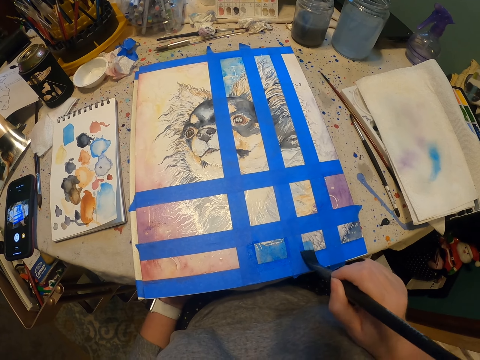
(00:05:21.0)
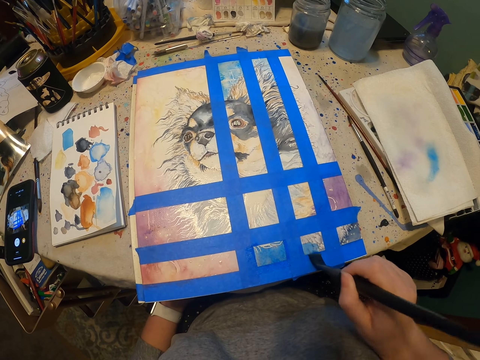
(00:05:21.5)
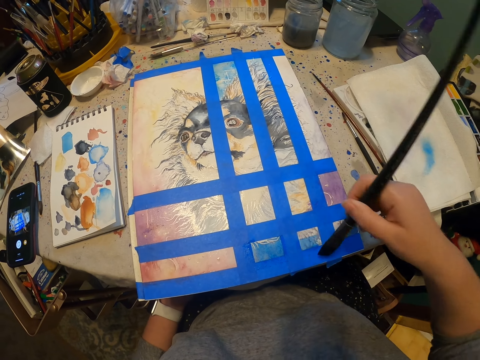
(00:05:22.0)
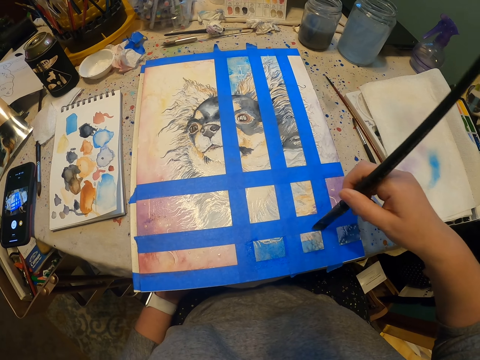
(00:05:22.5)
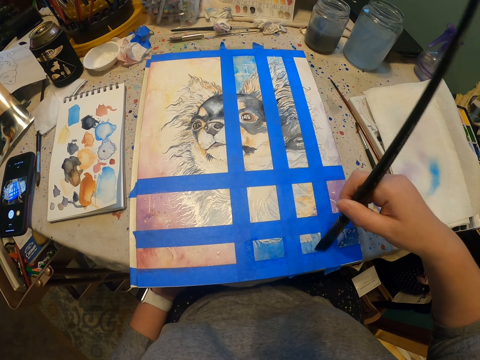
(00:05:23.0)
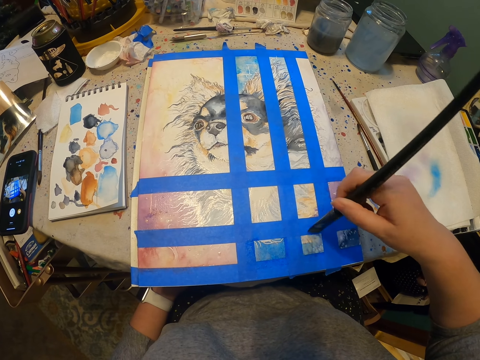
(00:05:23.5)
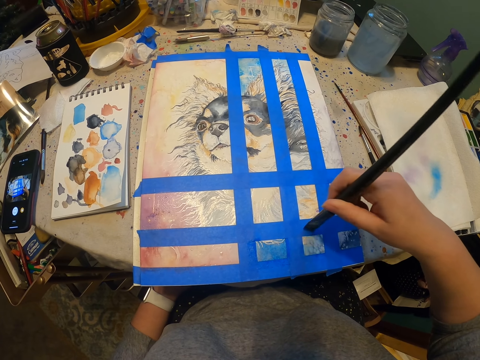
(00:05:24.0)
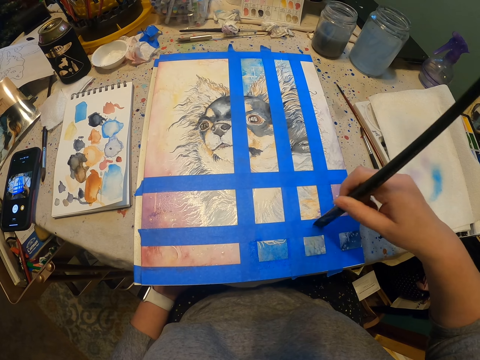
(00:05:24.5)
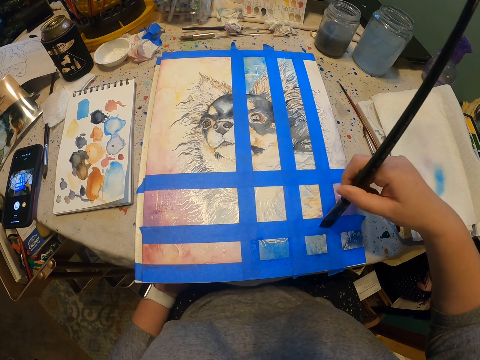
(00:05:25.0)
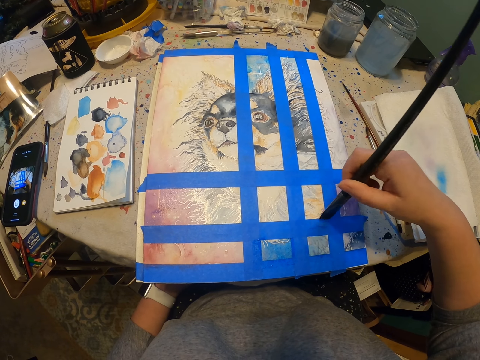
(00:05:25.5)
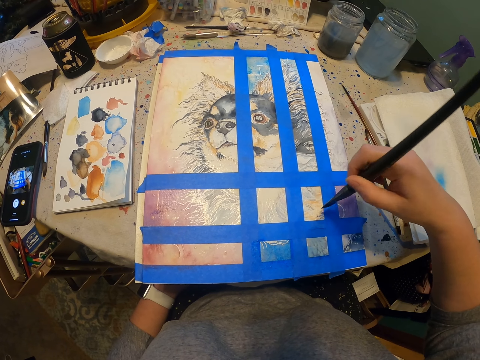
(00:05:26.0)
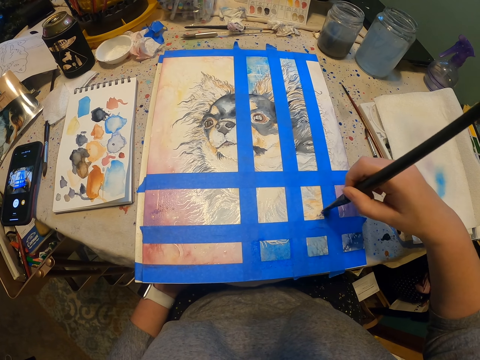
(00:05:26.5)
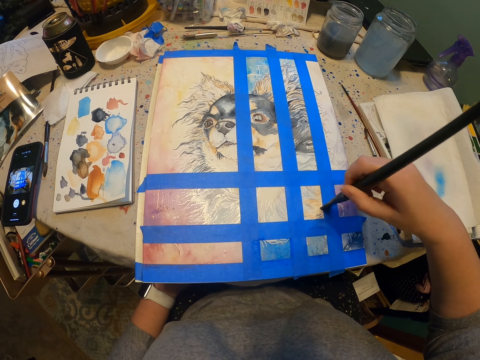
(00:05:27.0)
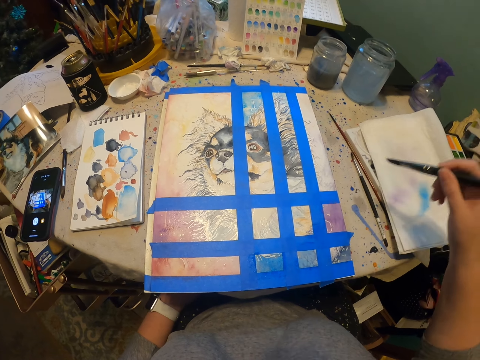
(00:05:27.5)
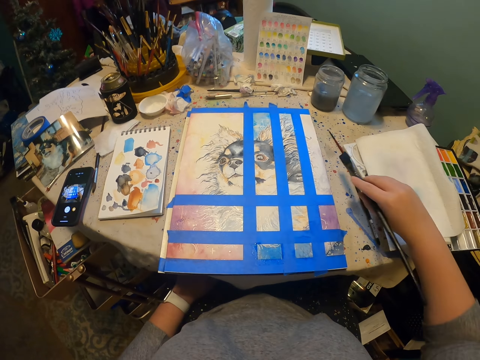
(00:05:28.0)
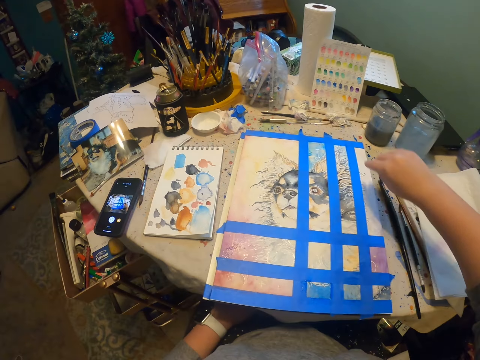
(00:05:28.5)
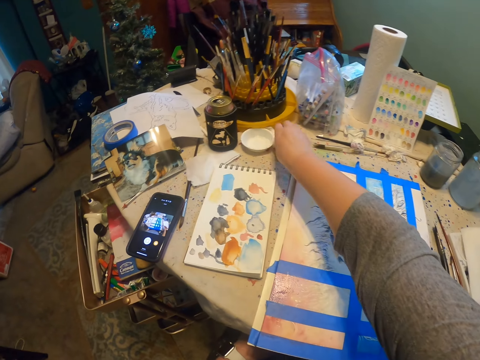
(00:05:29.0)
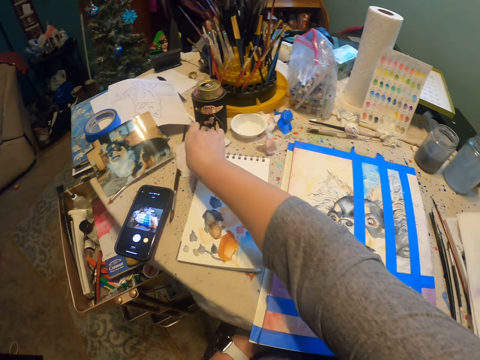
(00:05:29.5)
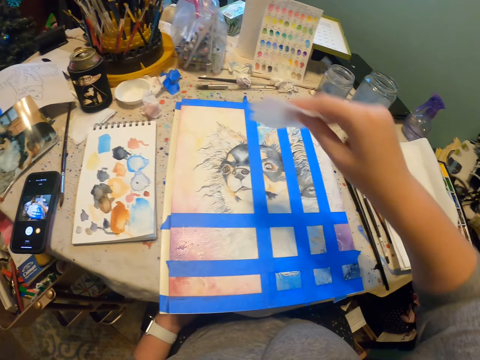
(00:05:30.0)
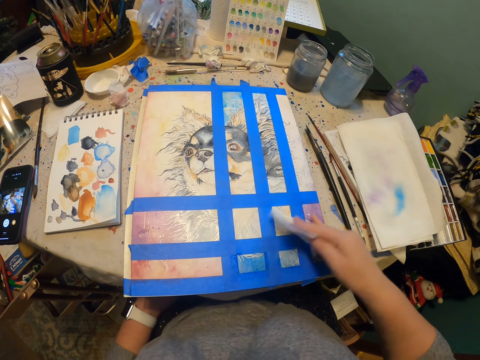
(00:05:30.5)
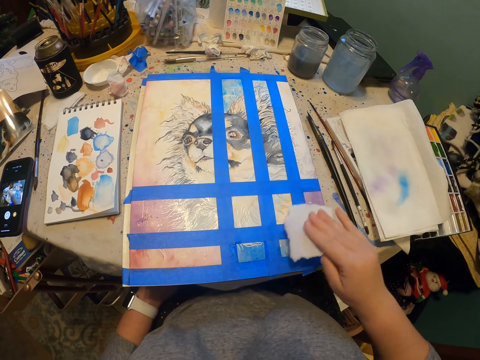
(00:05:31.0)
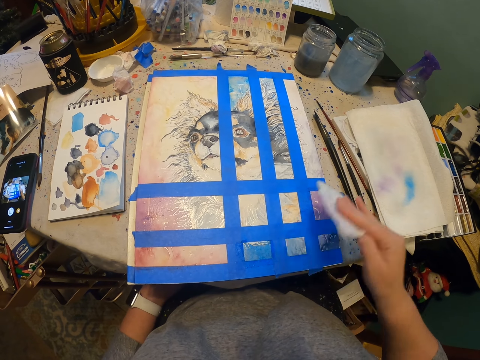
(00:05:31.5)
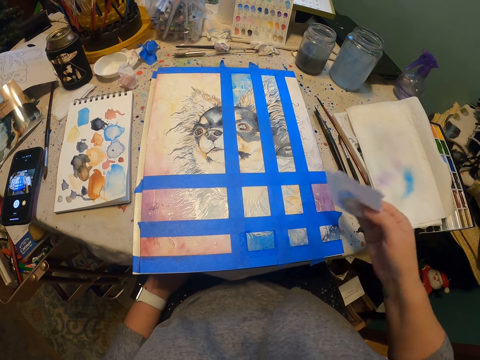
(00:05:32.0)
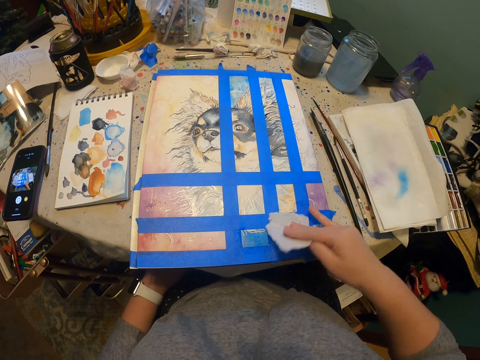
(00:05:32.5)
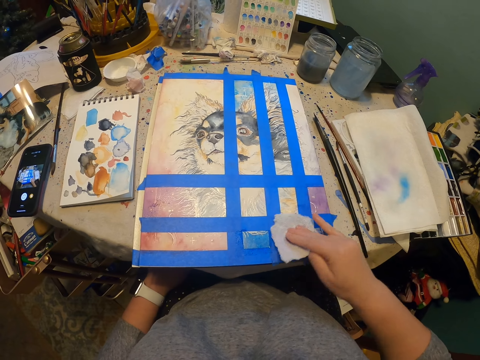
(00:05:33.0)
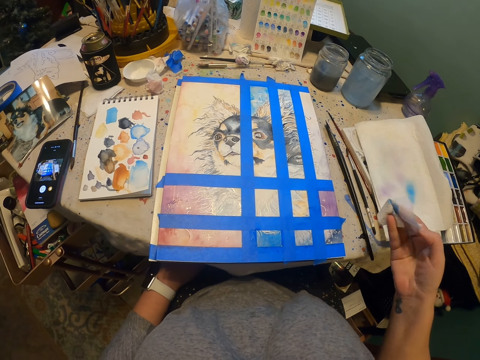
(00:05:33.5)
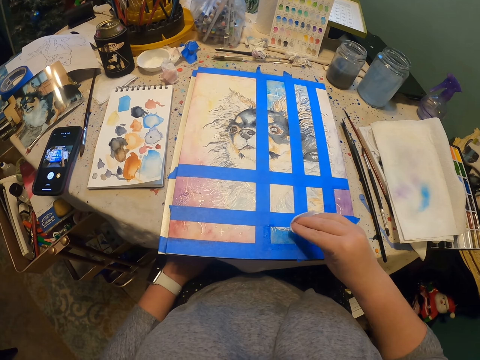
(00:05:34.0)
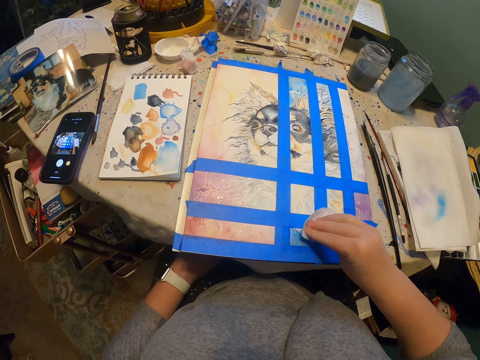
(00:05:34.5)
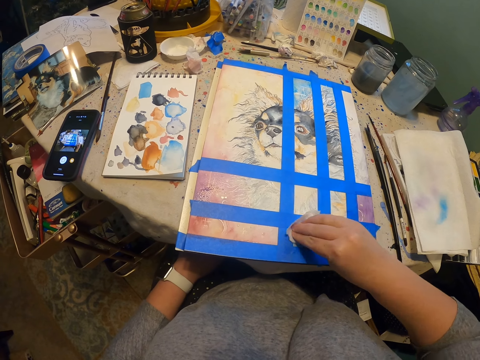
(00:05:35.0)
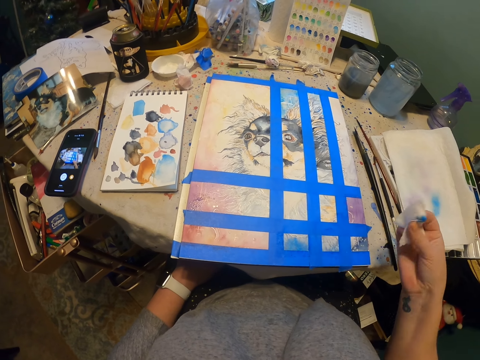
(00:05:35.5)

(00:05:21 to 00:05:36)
The camera wearer puts the brush on the table. They pick up a piece of tissue paper. They press the piece of tissue paper on the painting. They rub a paint.

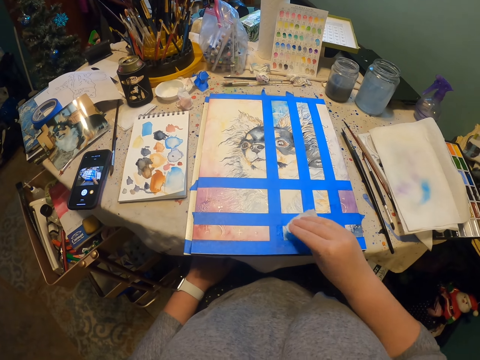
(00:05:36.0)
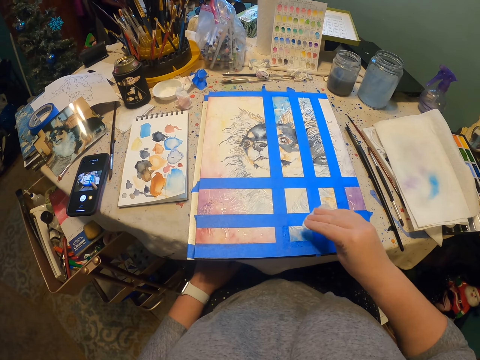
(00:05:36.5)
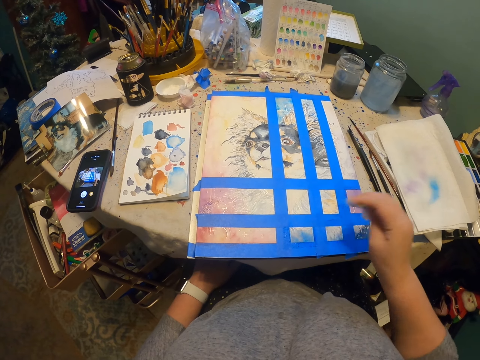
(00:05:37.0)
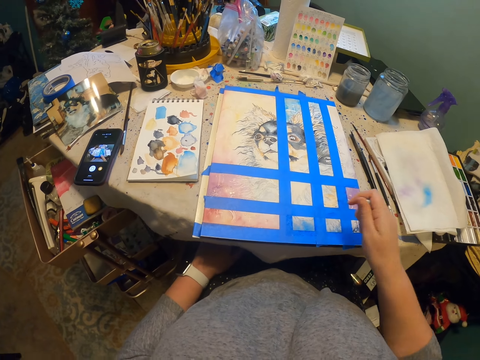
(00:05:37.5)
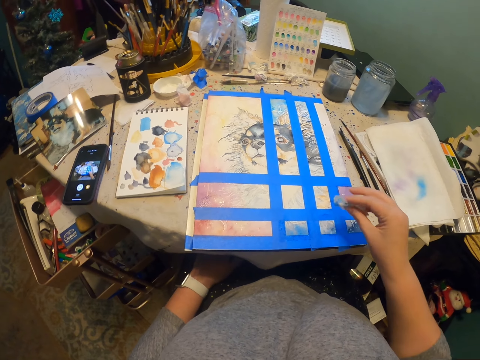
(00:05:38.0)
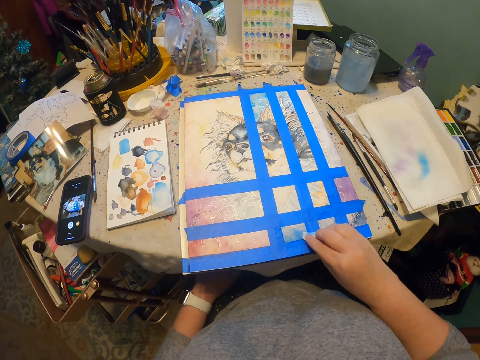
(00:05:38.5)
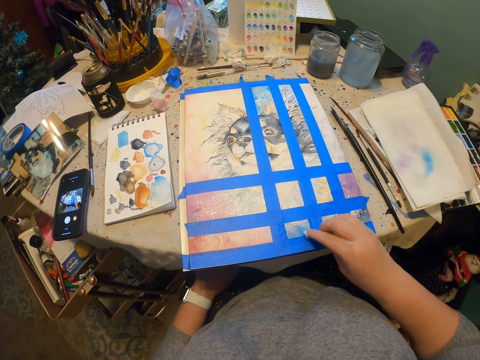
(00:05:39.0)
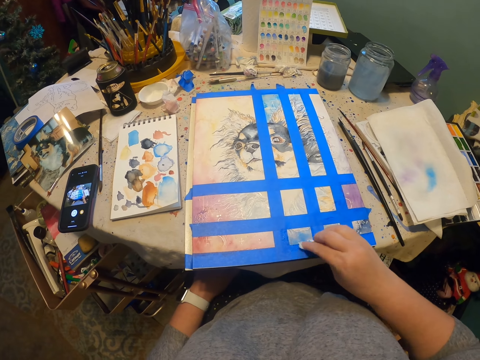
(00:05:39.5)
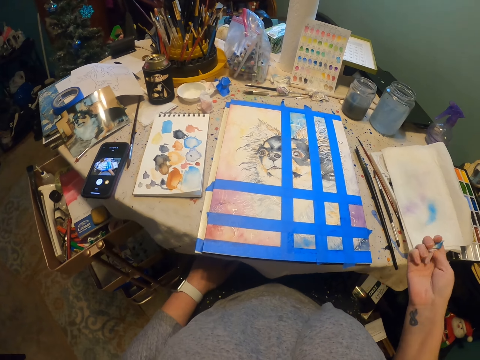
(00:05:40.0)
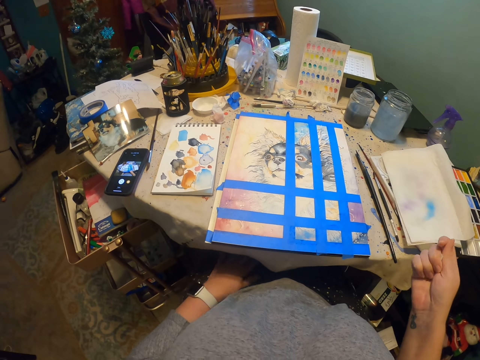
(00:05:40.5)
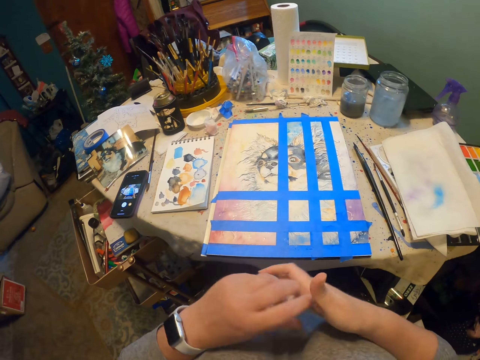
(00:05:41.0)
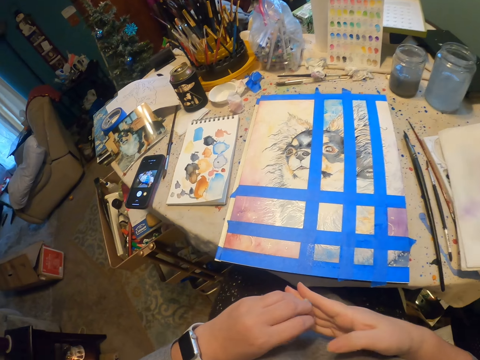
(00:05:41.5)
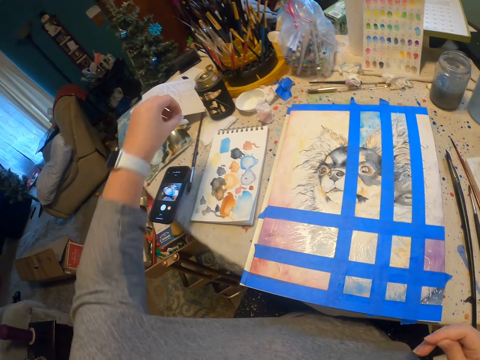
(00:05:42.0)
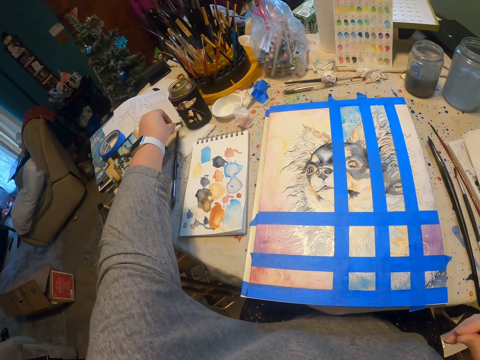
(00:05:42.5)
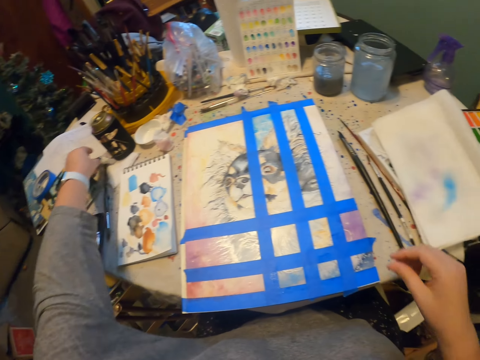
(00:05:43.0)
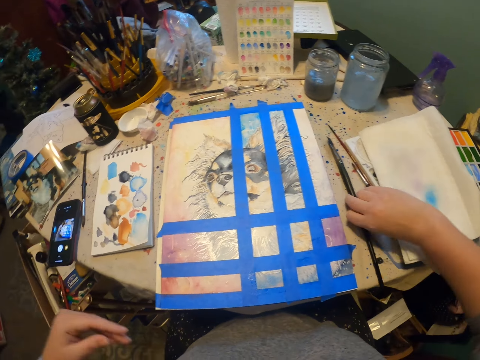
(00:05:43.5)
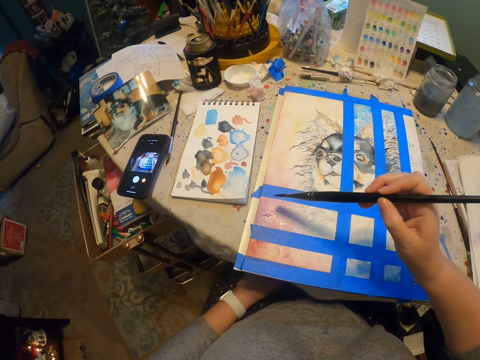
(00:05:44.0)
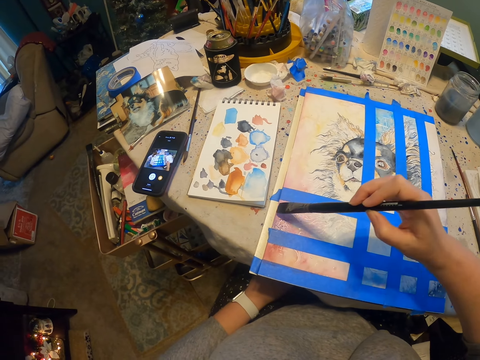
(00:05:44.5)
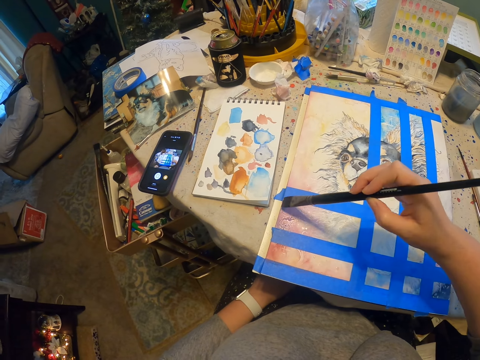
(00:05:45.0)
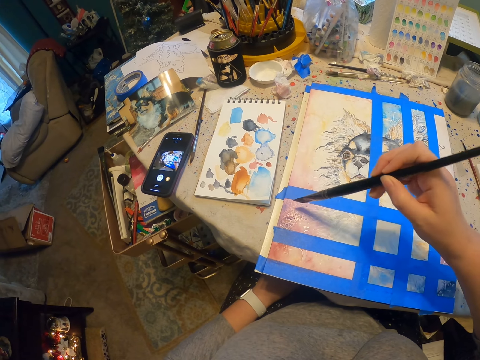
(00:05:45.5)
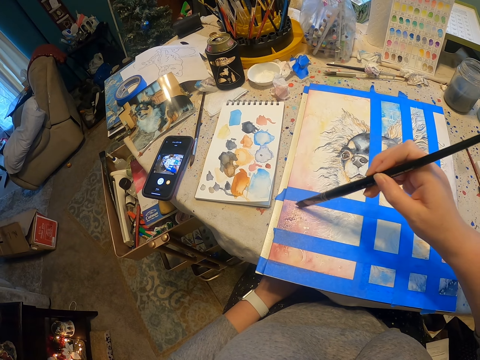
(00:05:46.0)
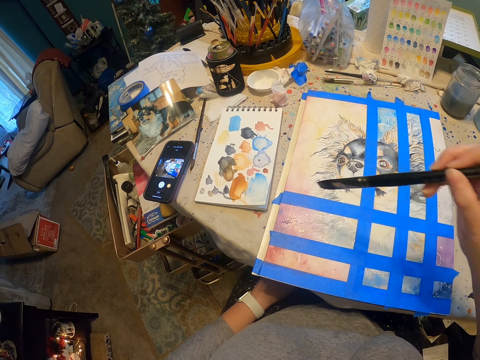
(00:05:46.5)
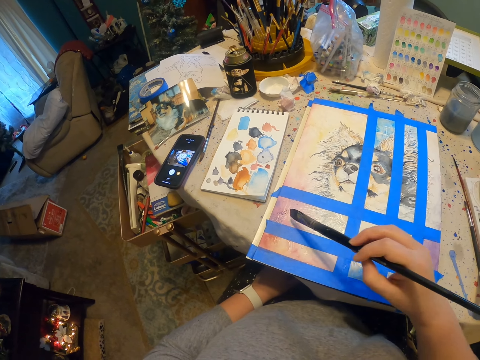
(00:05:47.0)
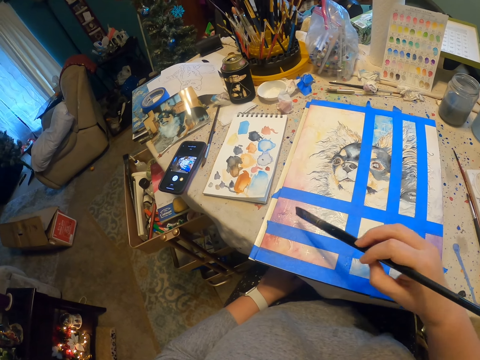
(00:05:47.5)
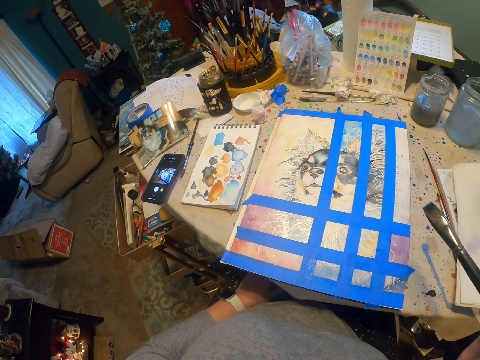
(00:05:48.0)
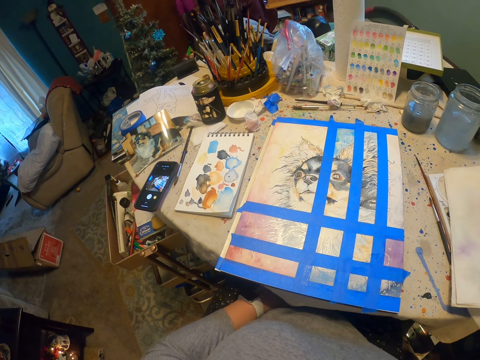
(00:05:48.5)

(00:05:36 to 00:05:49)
The camera wearer folds the tissue paper. They put the tissue paper on the table. They pick up the painting brush. They paint the painting.
